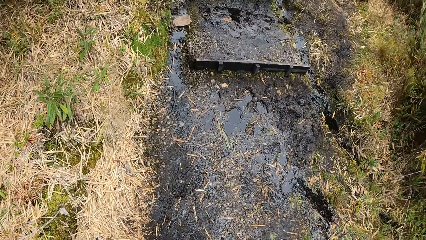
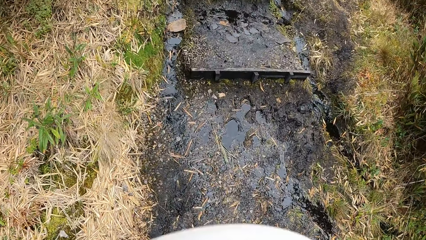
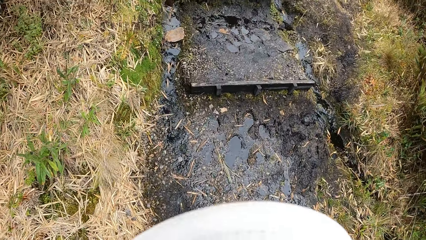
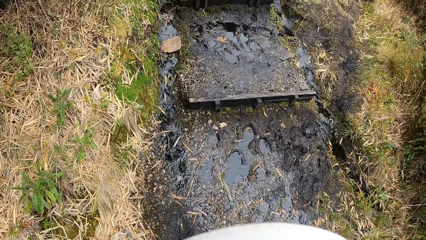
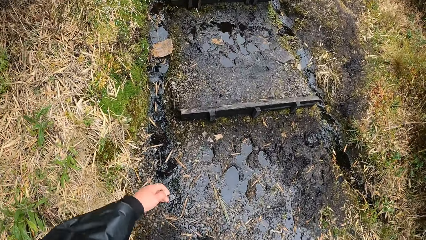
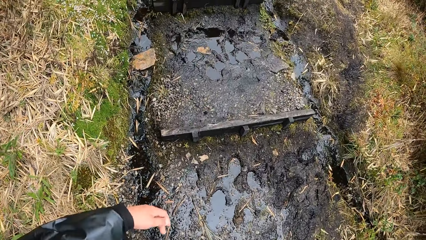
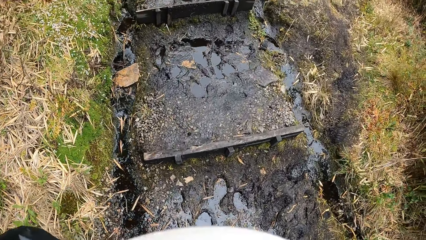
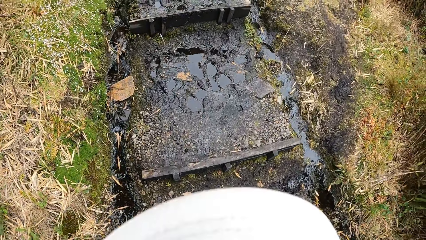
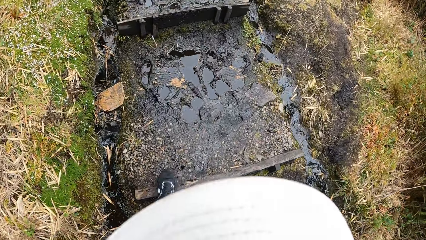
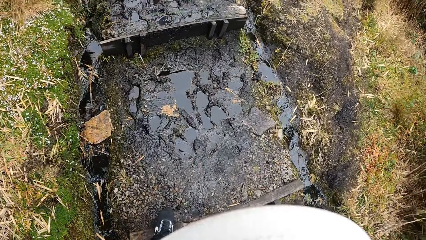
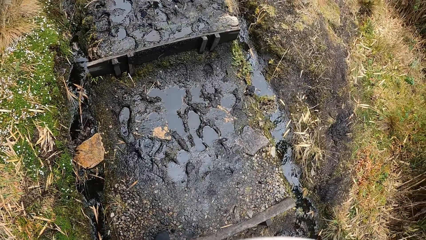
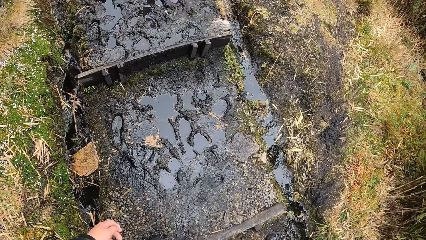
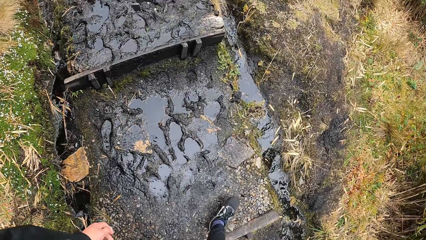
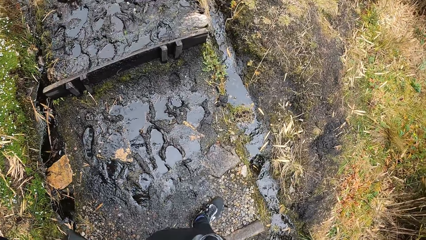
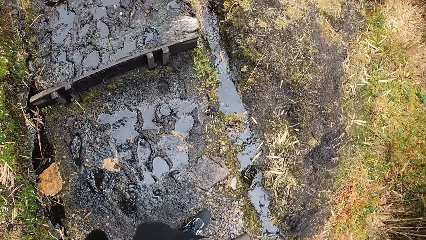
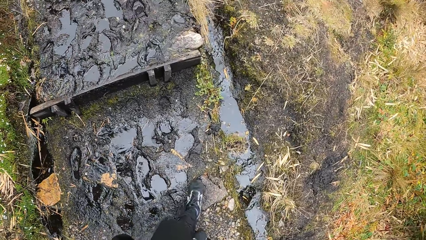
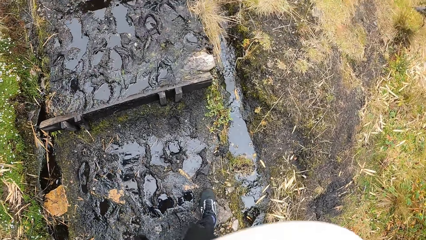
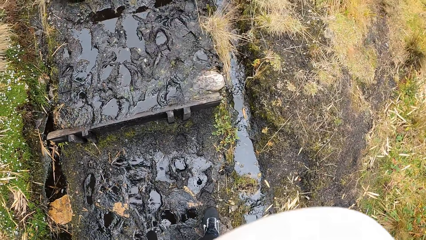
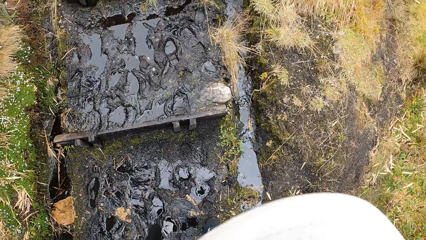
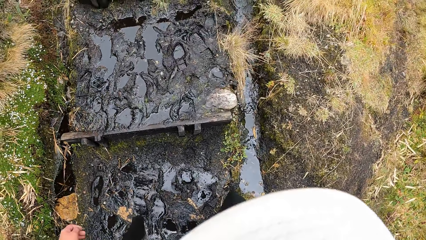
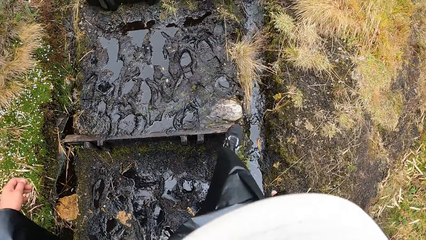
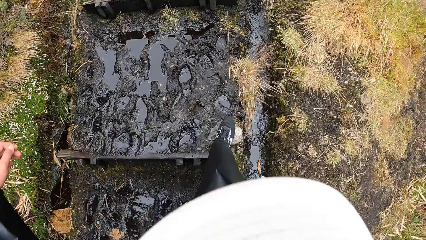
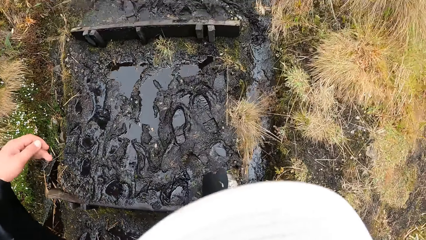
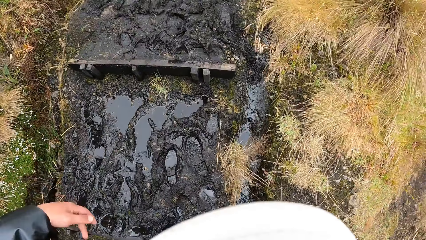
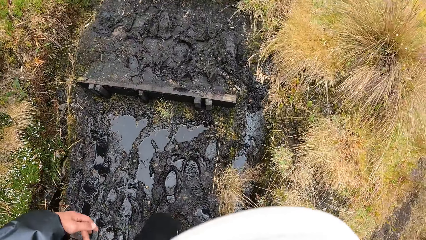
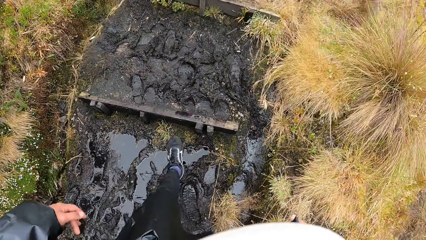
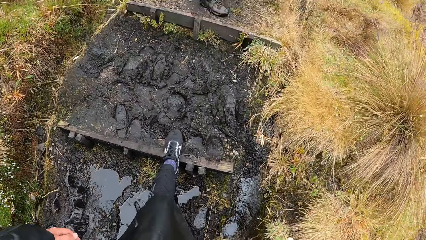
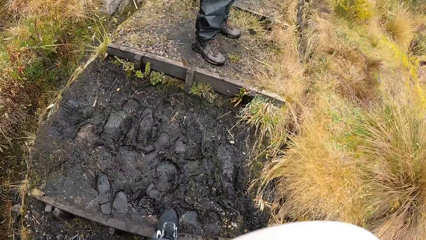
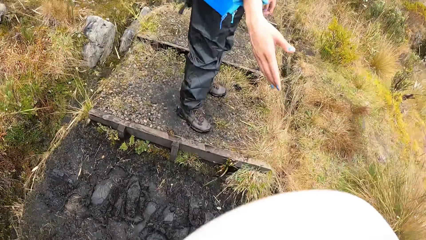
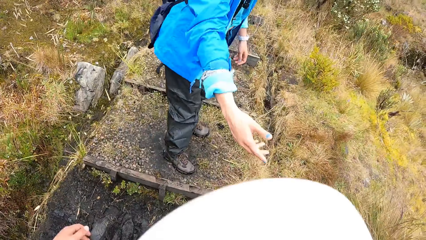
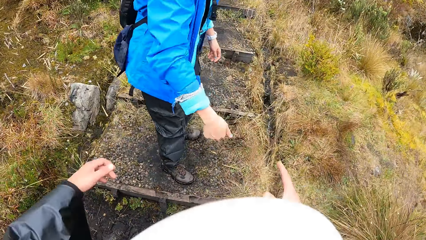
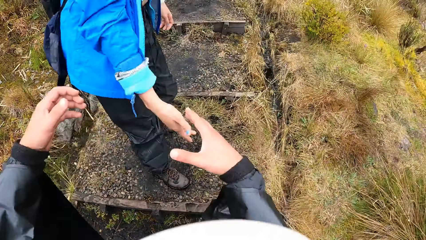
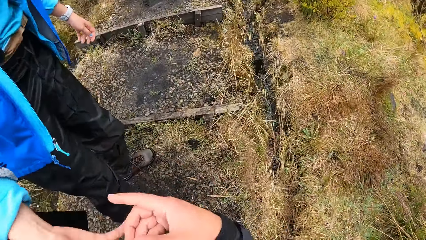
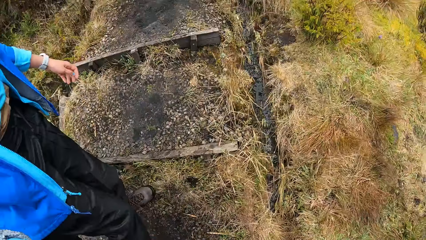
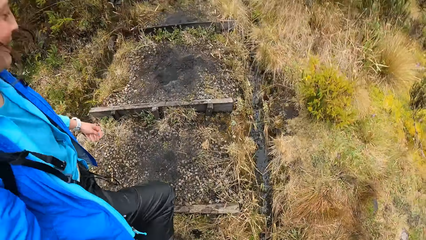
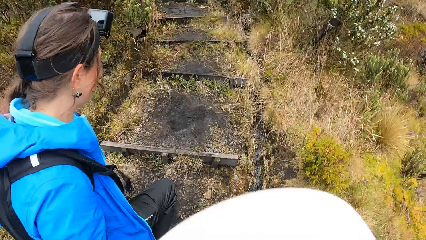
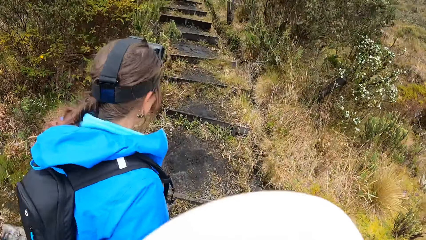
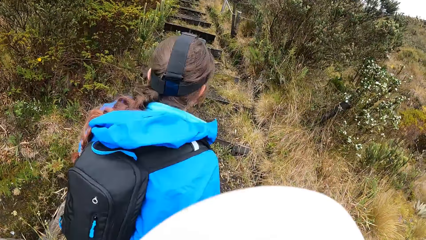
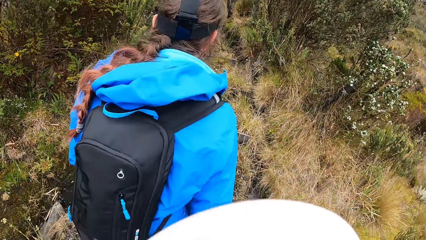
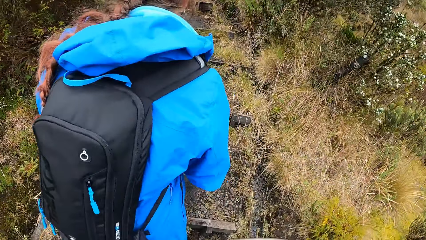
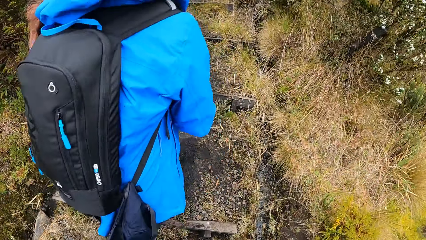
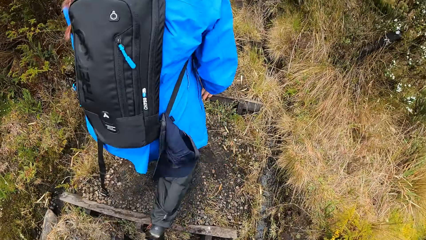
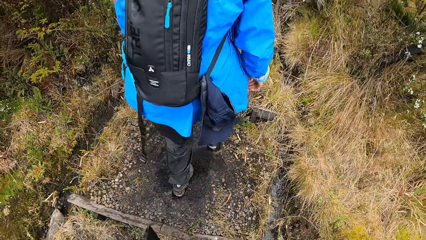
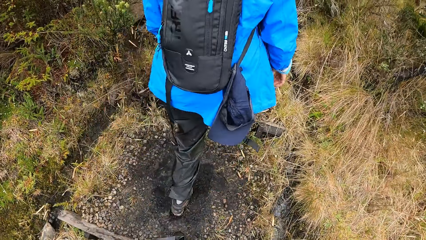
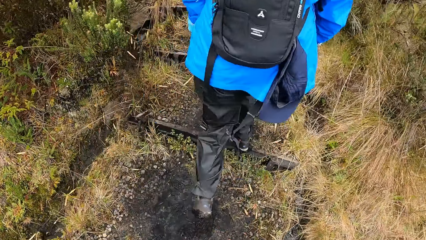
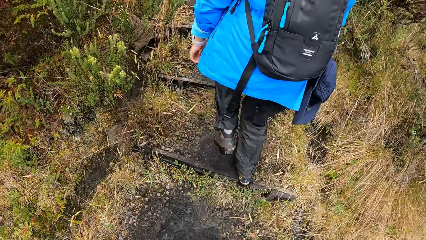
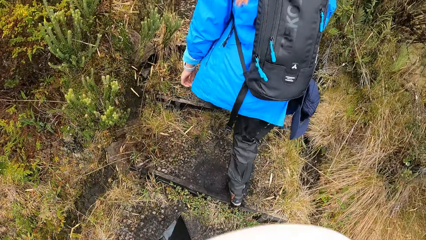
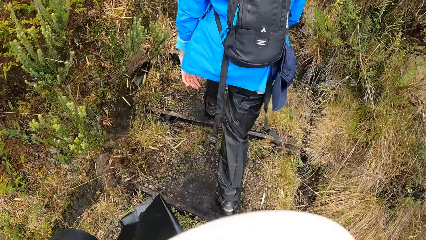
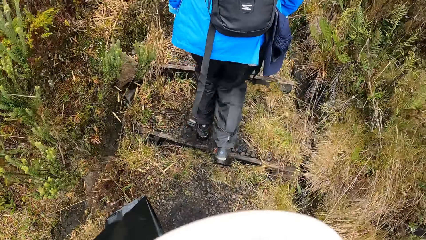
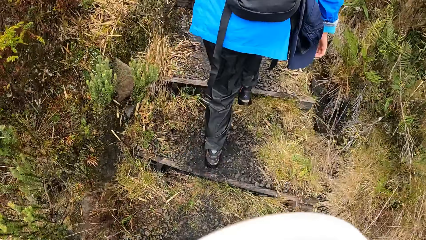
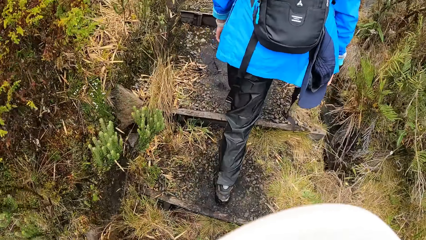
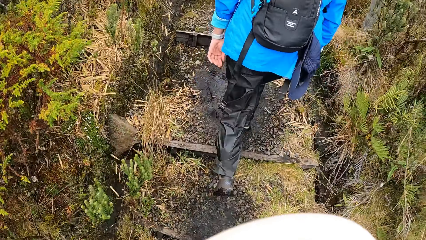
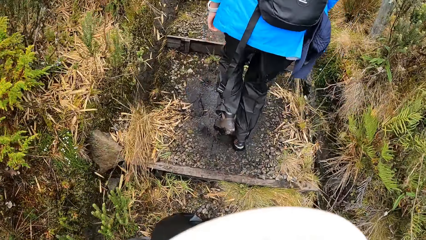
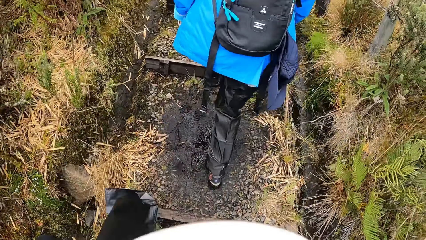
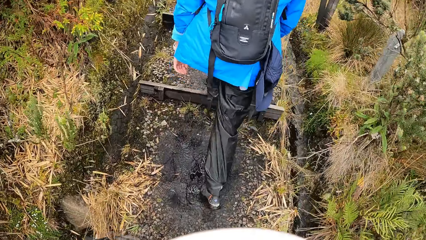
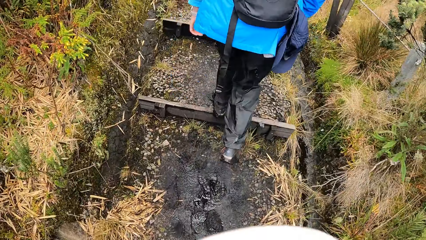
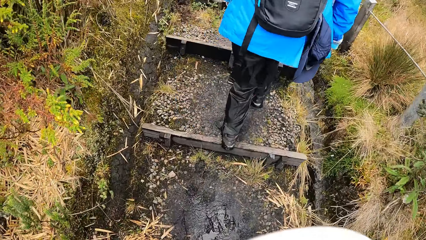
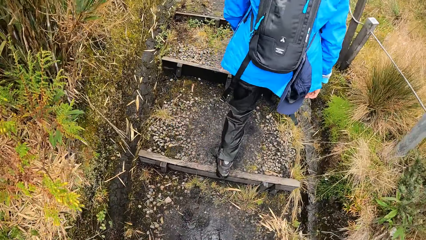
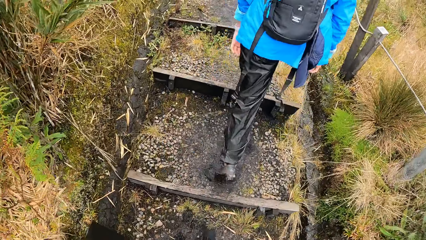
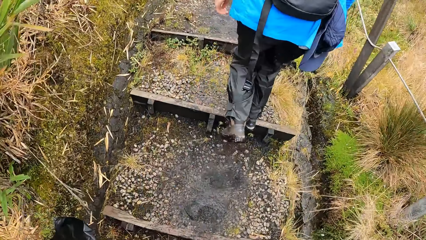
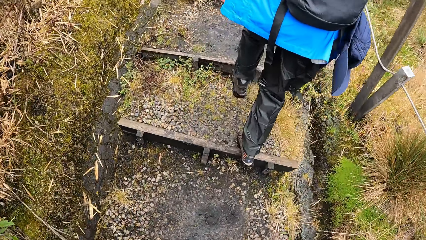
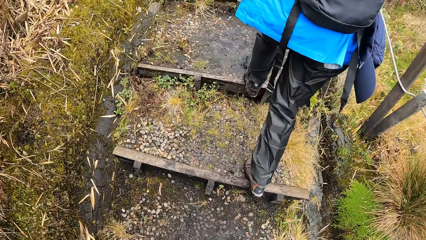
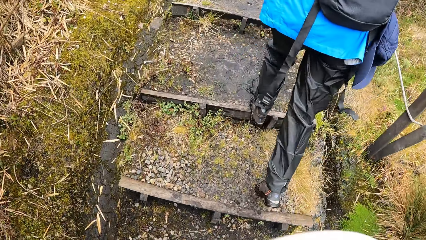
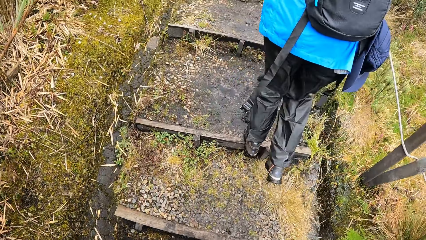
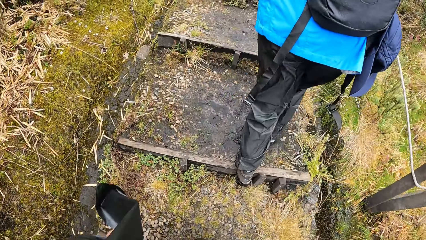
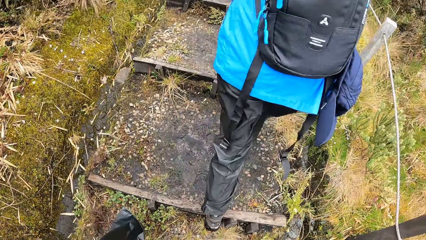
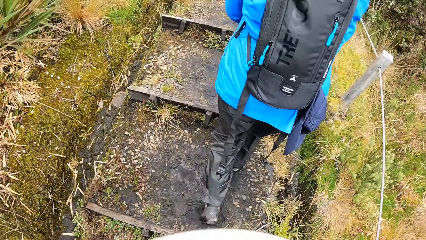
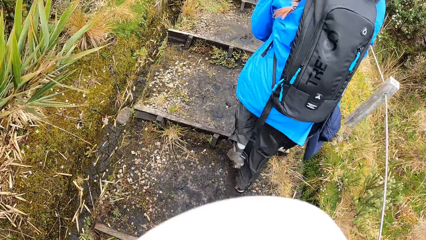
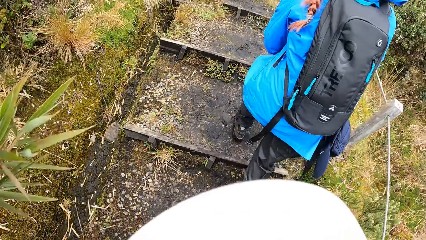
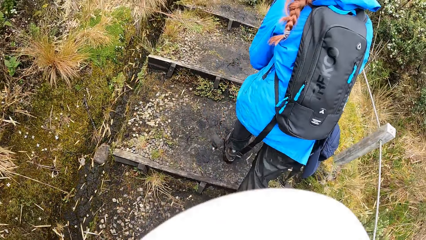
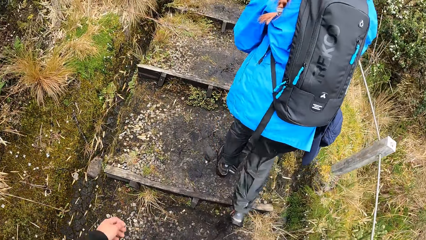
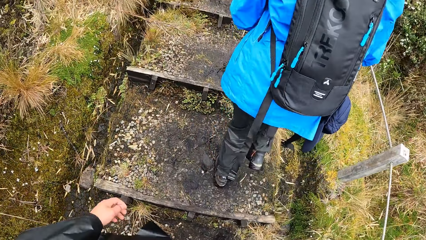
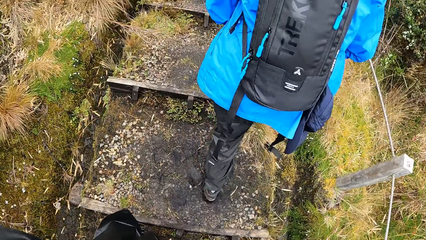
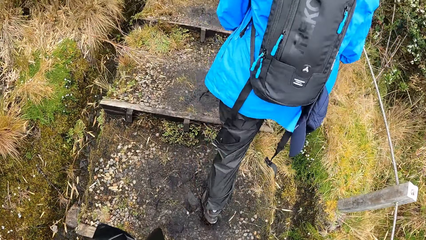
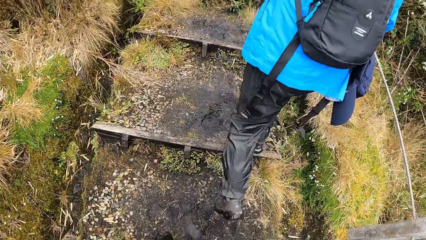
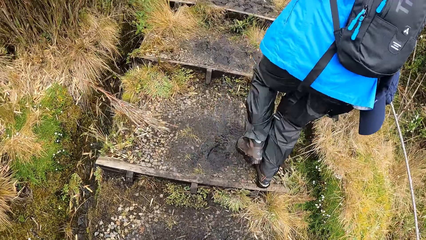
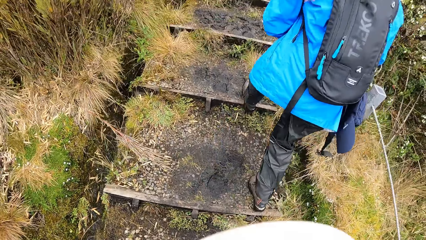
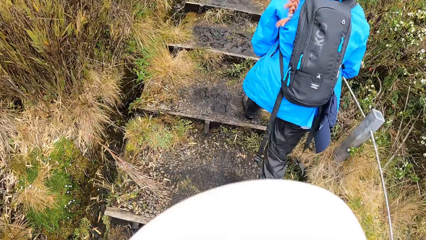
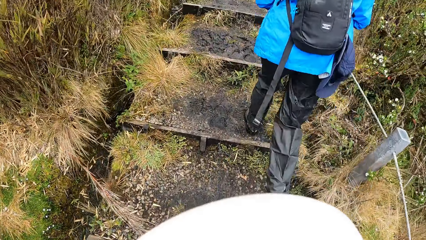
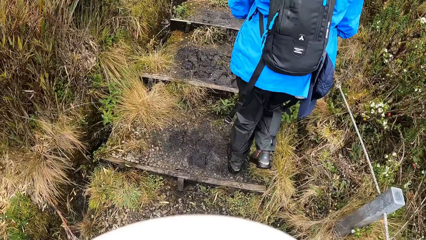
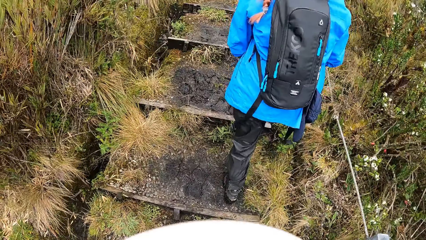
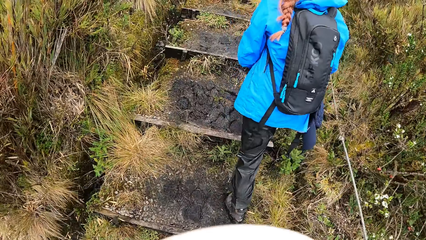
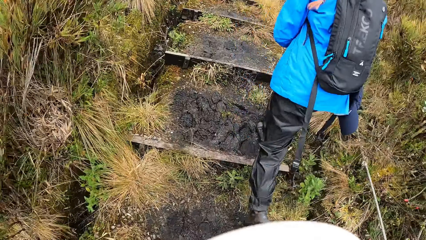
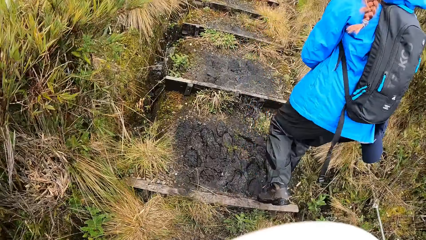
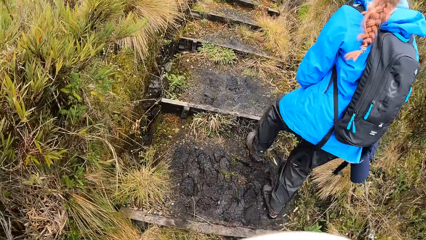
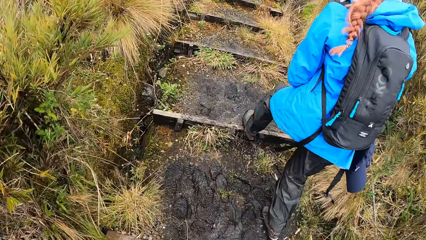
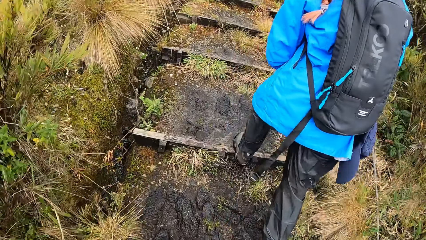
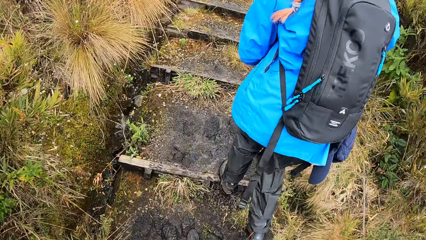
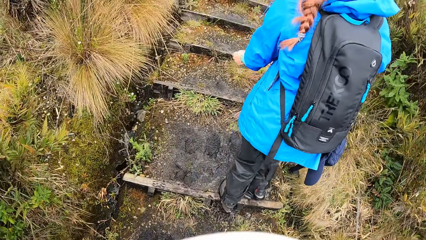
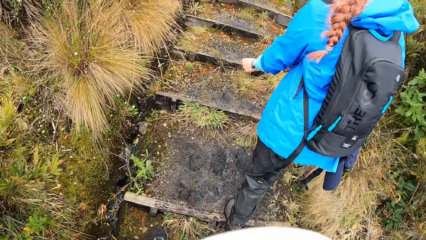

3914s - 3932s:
The camera wearer passes the stagnant water. A woman stretches her hand toward the camera wearer. The camera wearer holds the woman with her right hand. She walks on the road towards the forest.
